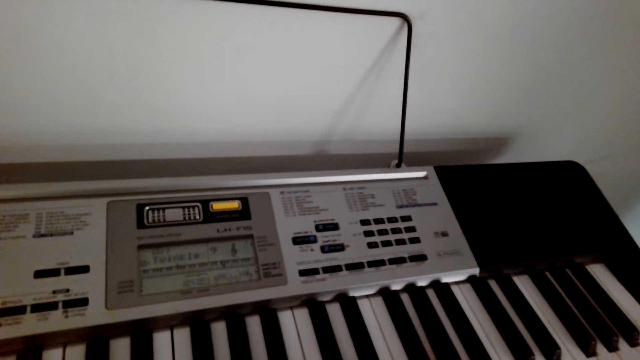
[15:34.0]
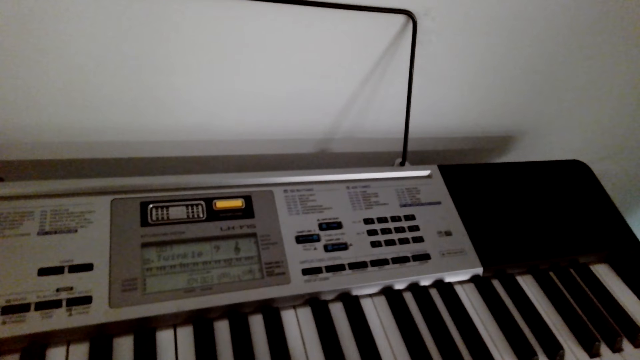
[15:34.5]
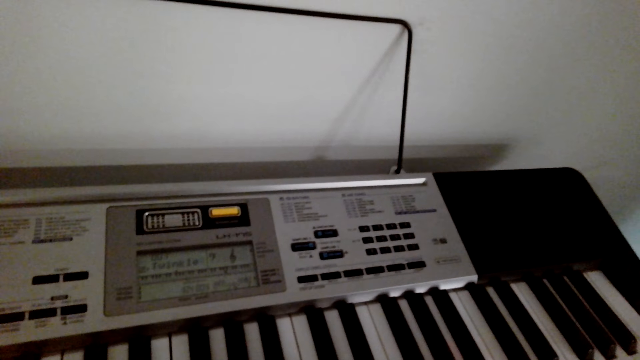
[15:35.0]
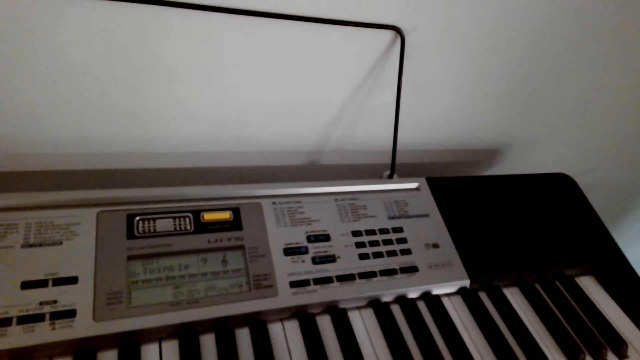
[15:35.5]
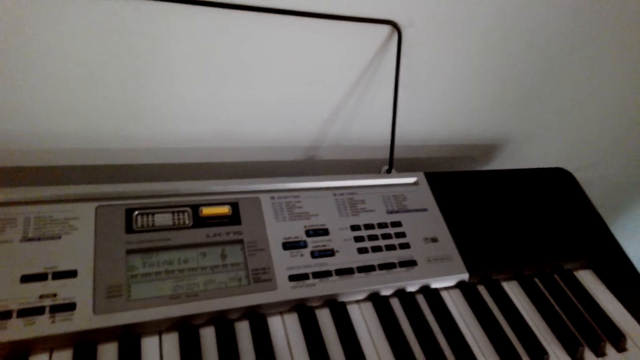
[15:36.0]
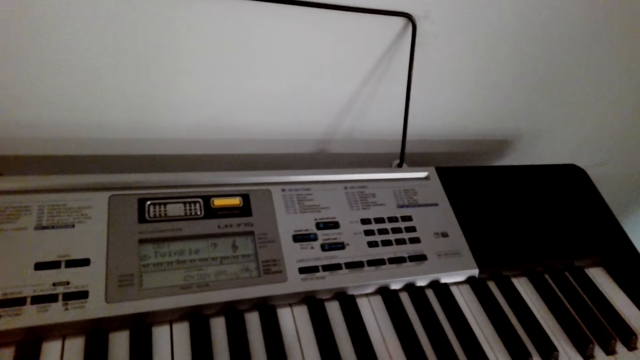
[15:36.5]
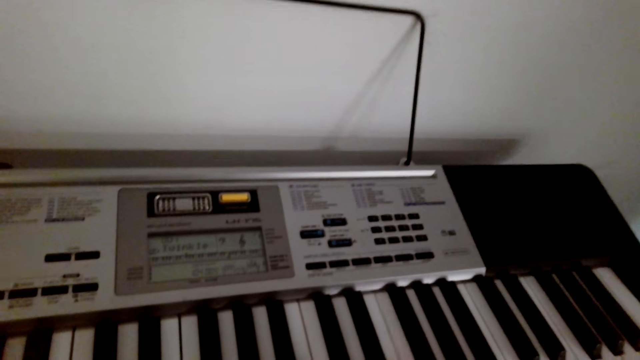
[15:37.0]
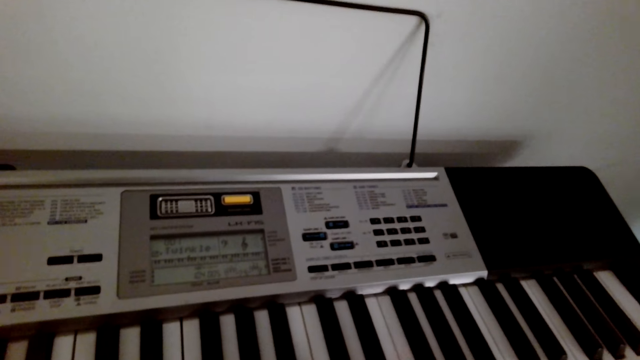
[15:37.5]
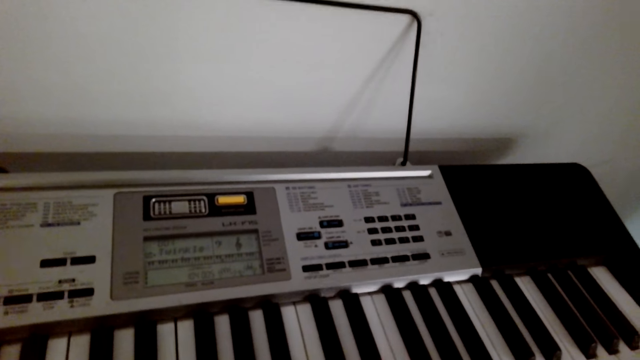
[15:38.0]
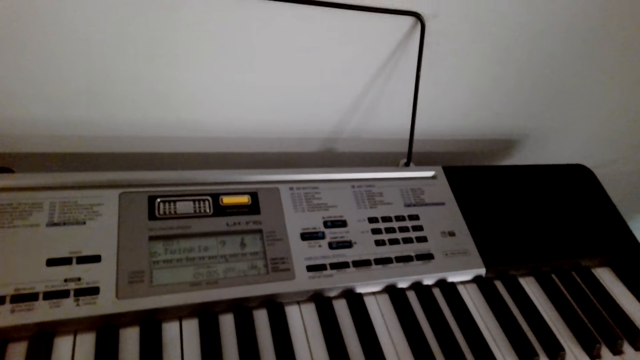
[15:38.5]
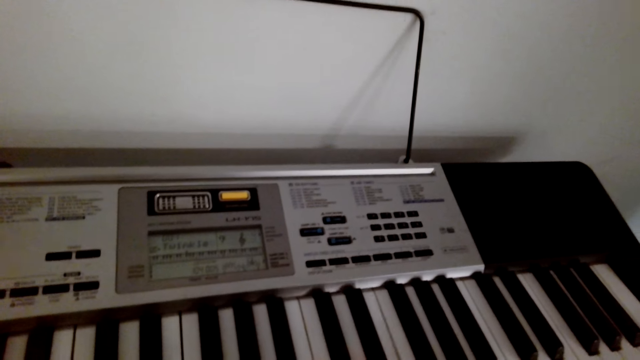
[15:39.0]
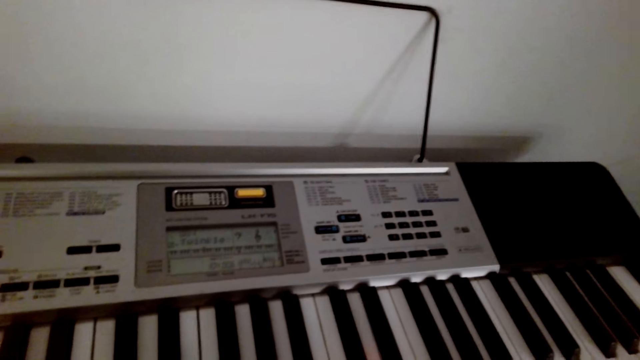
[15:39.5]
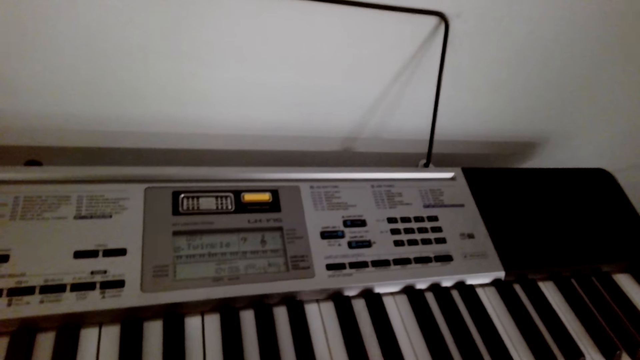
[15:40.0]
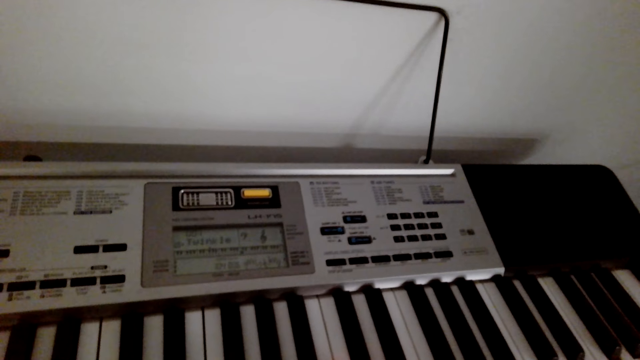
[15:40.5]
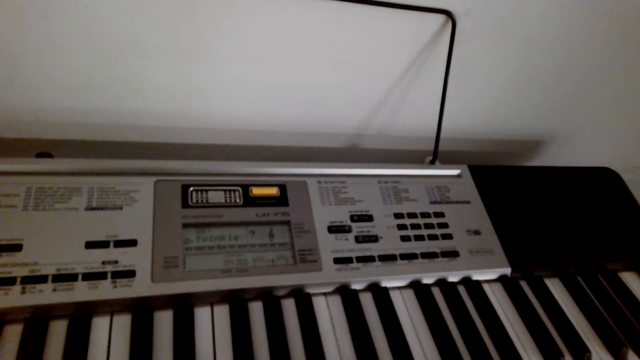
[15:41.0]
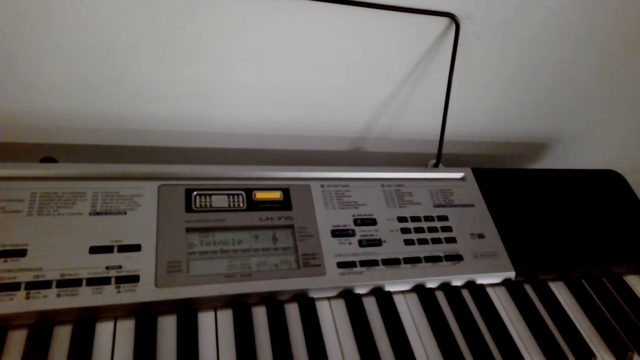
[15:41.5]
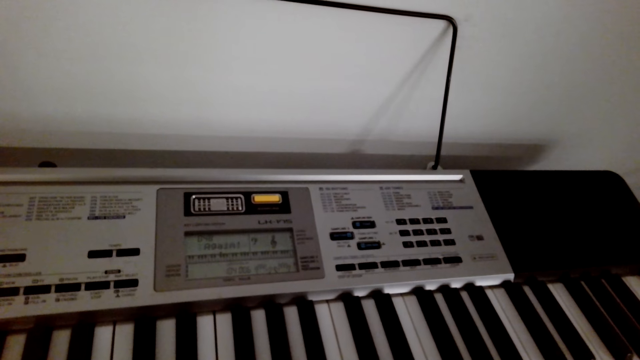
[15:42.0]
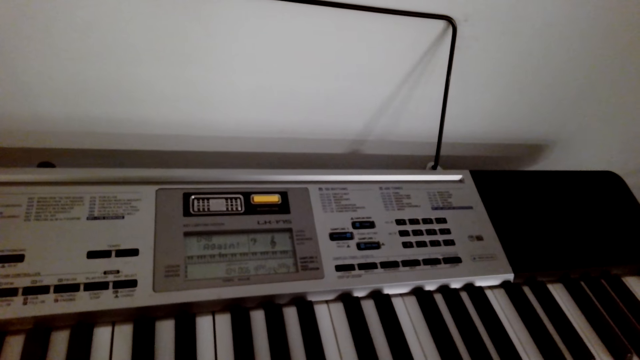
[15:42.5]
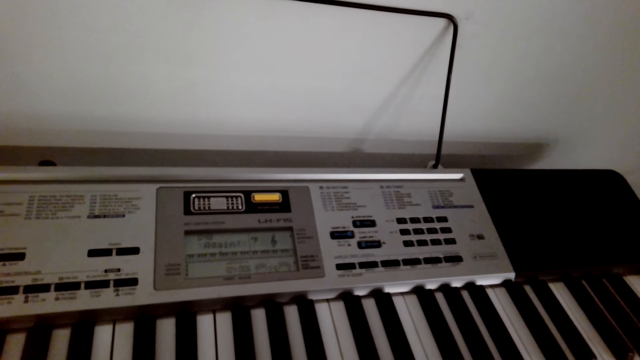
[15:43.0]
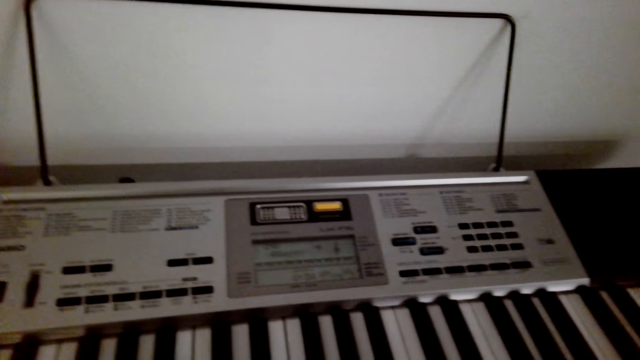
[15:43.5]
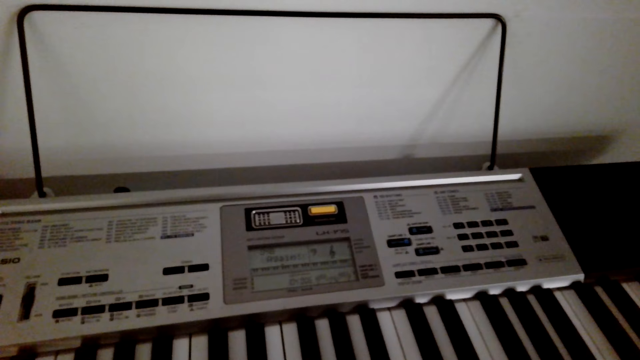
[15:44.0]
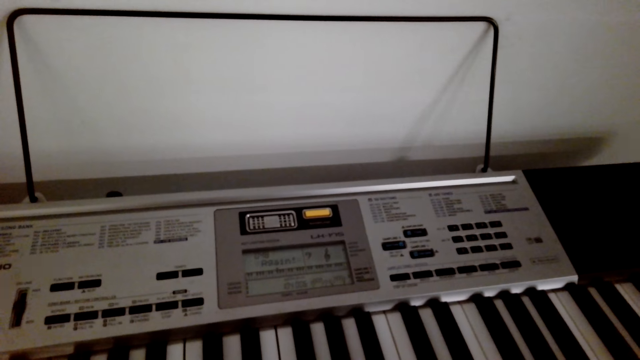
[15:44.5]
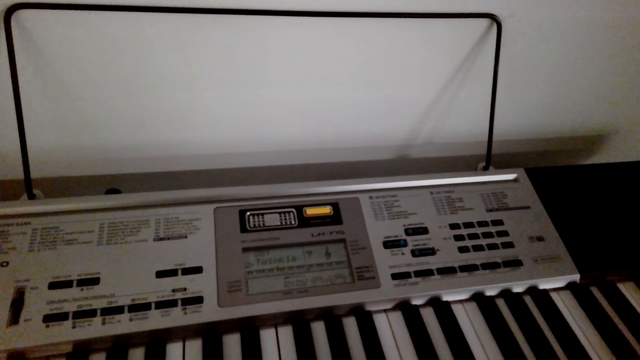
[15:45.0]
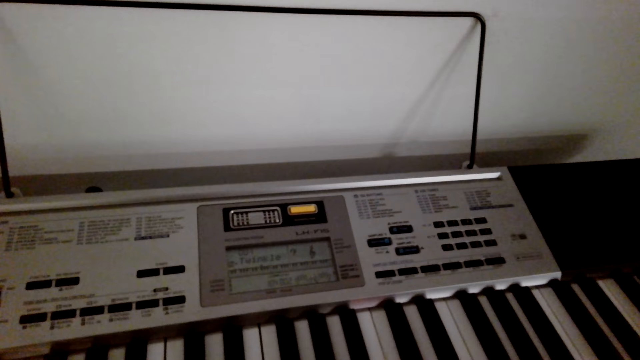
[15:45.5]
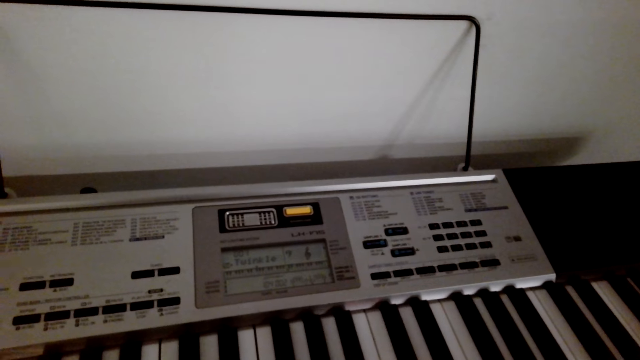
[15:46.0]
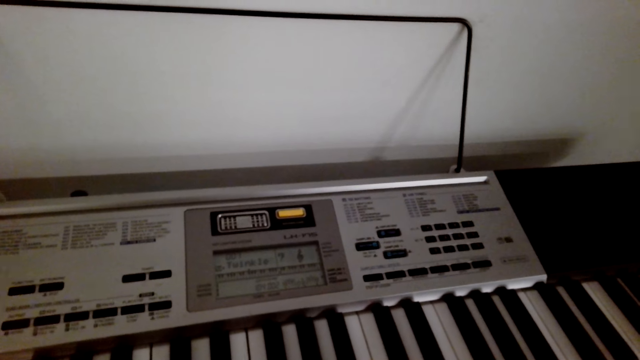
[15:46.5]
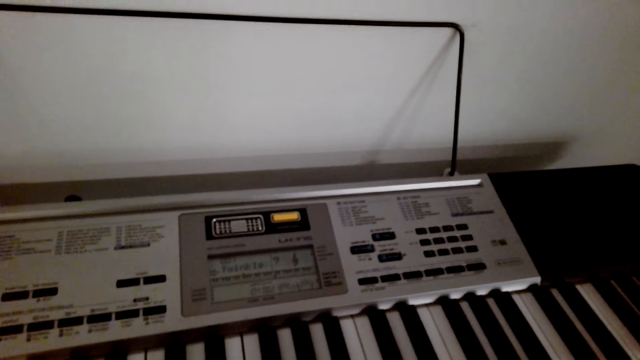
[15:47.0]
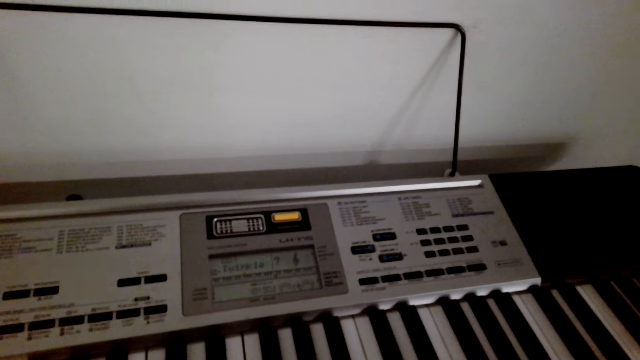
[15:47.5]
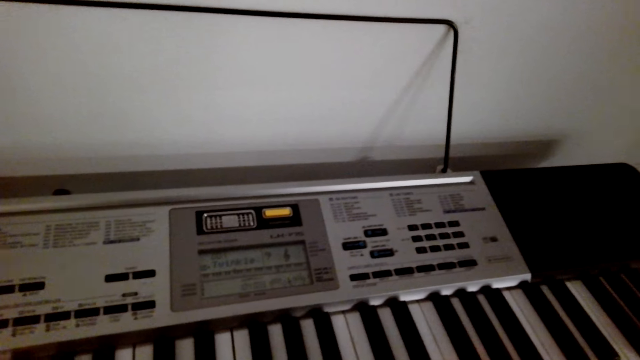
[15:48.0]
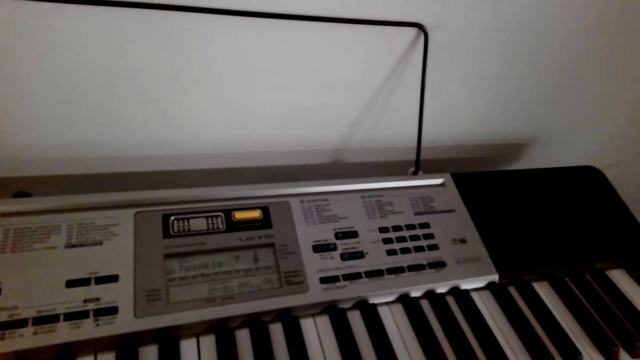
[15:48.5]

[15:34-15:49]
The camera wearer plays the piano. They pause to play the piano.

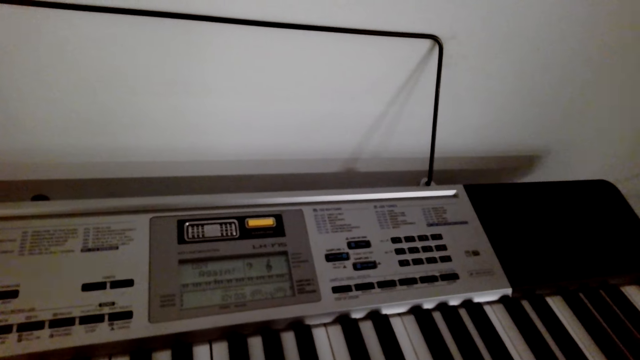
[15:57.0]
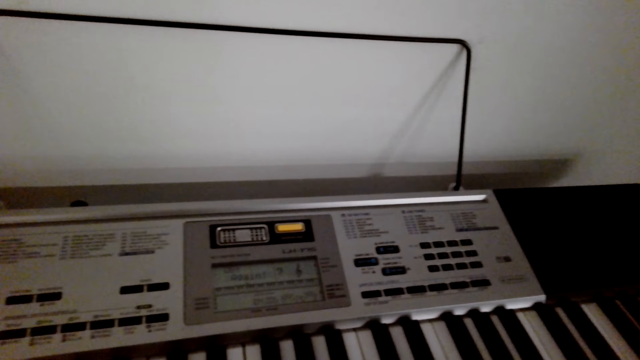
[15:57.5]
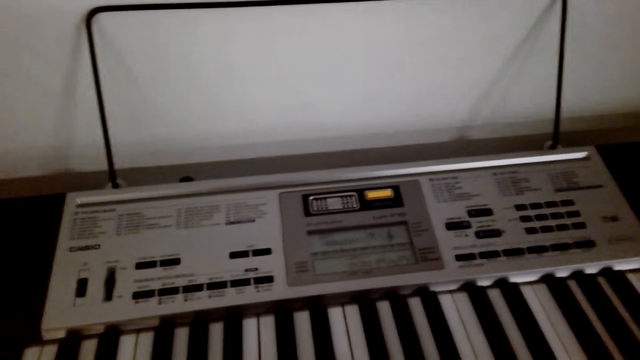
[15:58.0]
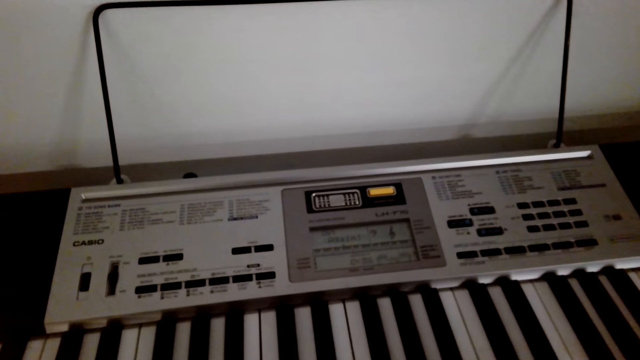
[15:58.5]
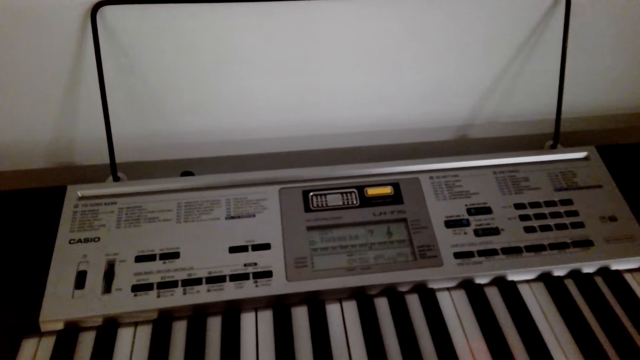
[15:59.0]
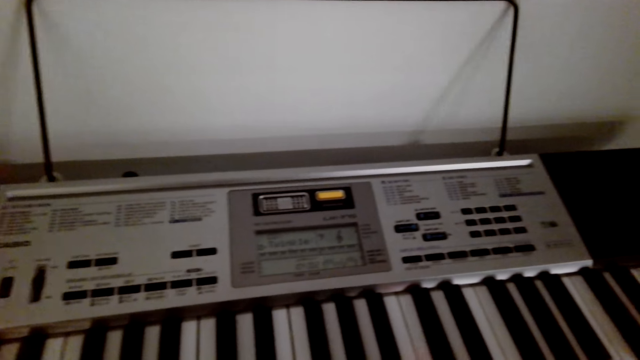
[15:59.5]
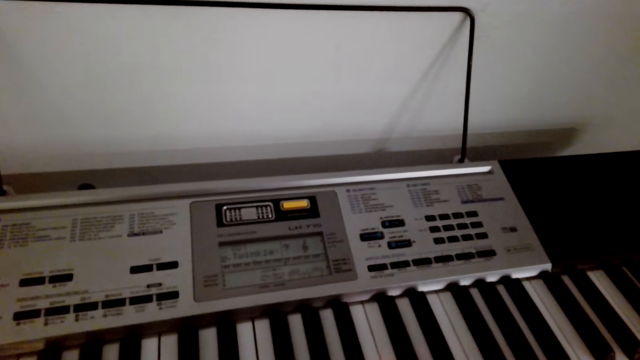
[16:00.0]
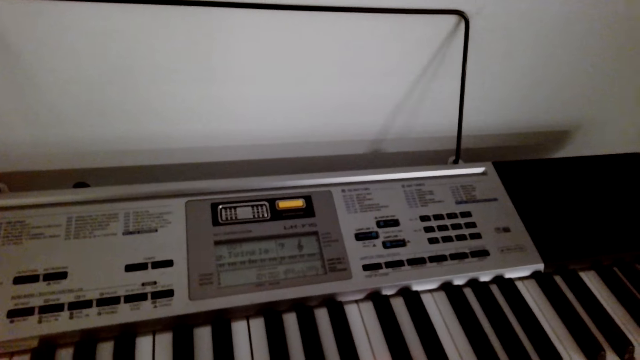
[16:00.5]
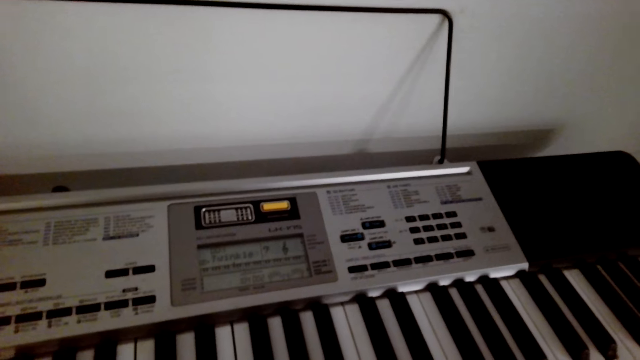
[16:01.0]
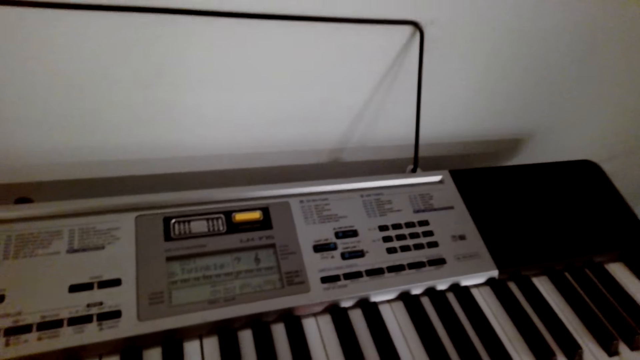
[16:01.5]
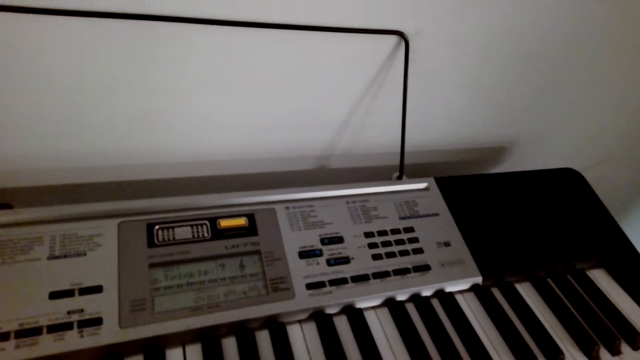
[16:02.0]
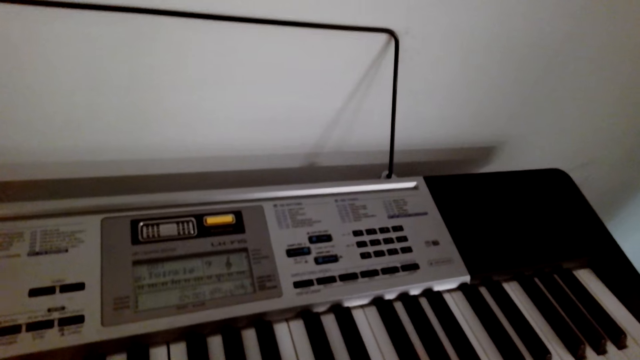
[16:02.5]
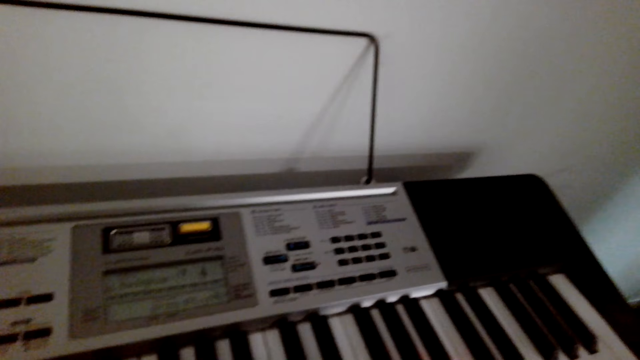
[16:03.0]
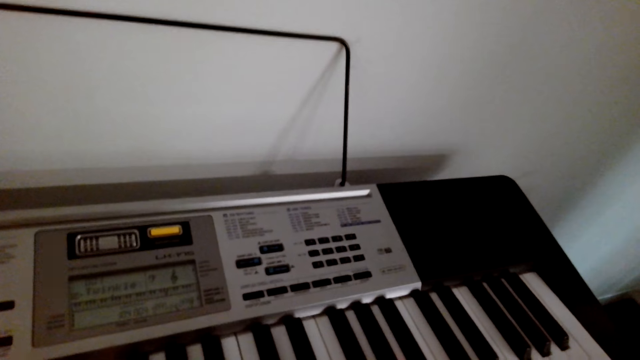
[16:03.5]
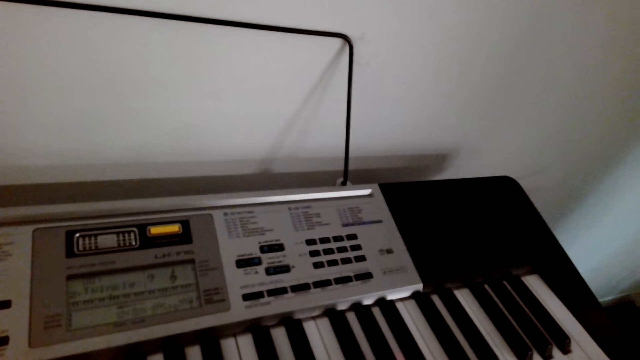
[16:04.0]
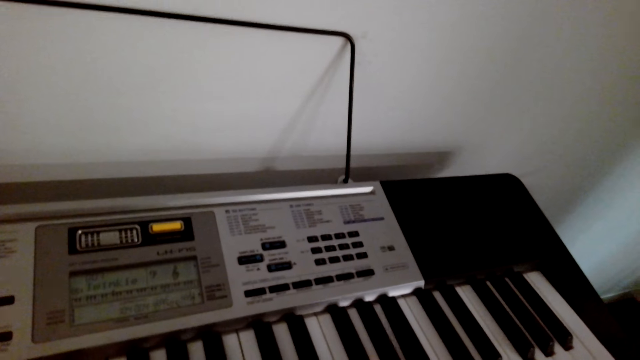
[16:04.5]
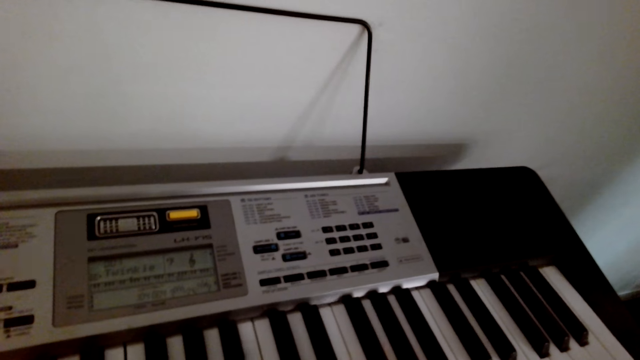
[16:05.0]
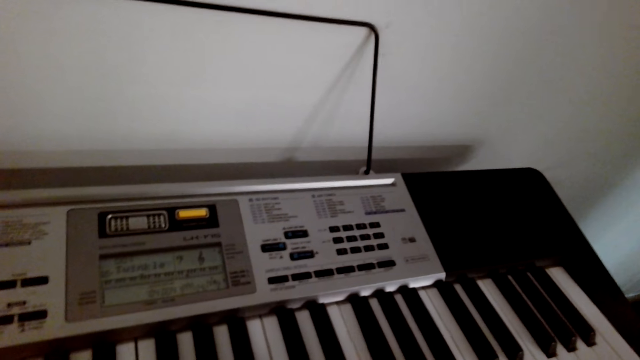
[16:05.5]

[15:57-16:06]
The camera wearer plays the piano. They pause to play the piano.
